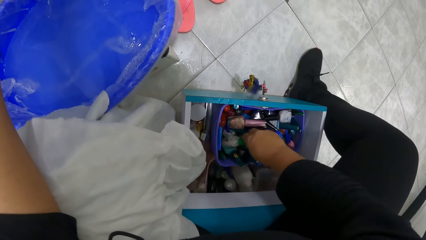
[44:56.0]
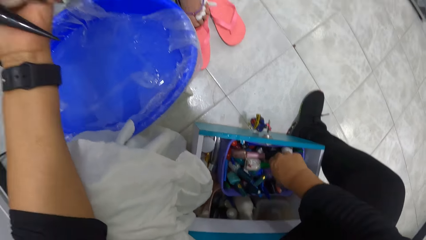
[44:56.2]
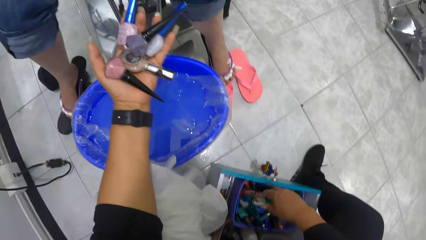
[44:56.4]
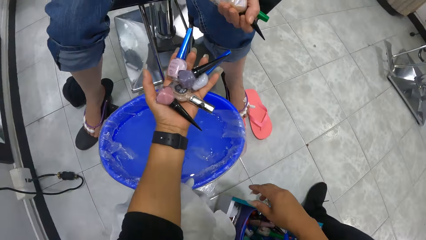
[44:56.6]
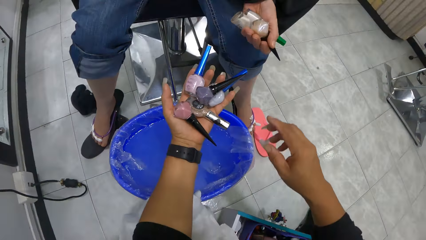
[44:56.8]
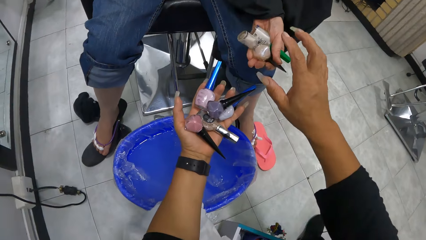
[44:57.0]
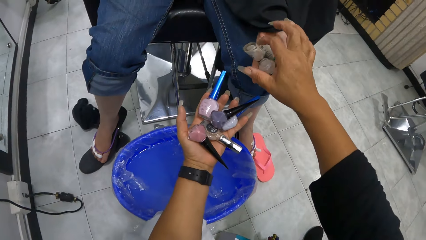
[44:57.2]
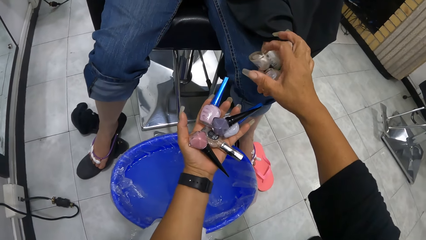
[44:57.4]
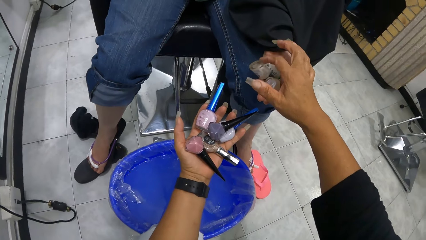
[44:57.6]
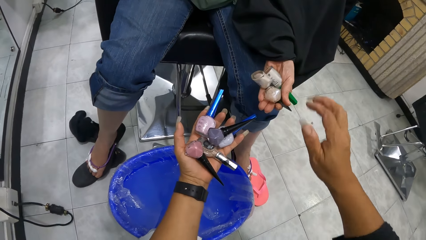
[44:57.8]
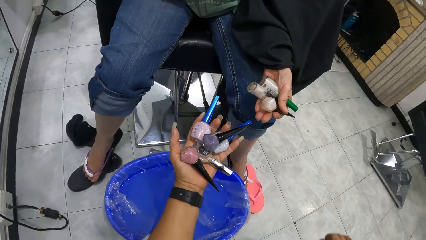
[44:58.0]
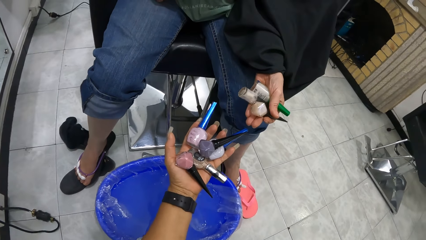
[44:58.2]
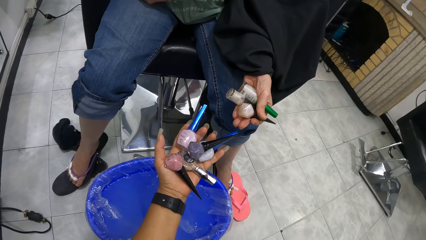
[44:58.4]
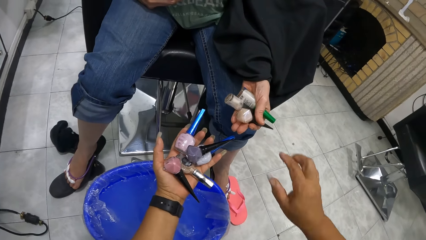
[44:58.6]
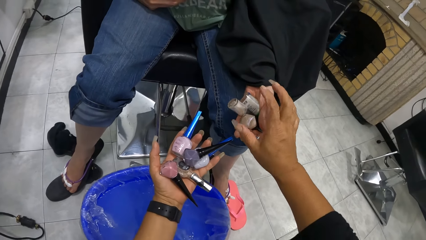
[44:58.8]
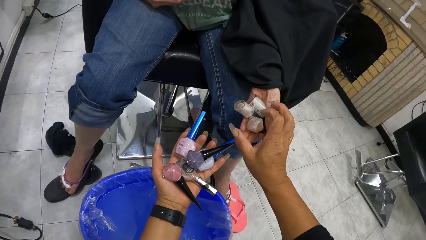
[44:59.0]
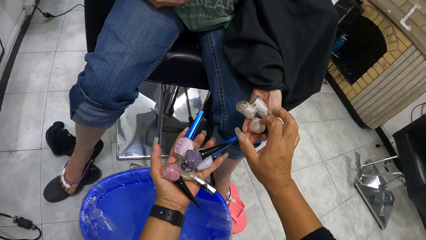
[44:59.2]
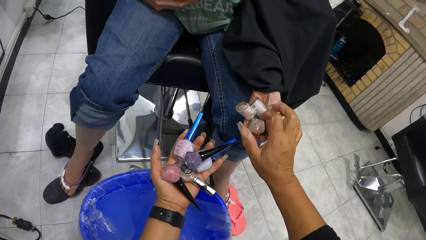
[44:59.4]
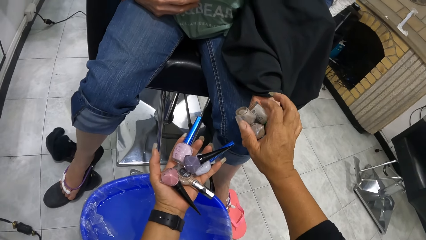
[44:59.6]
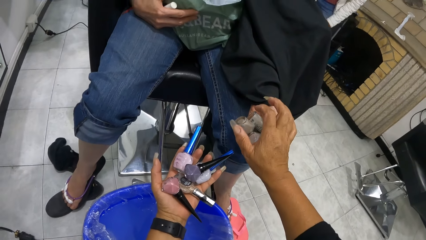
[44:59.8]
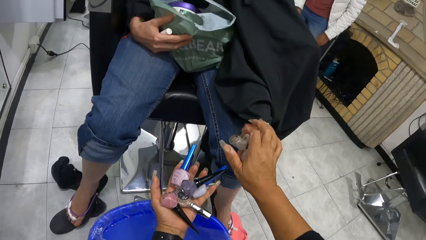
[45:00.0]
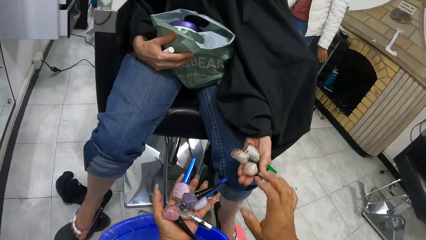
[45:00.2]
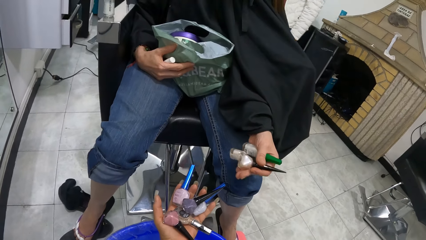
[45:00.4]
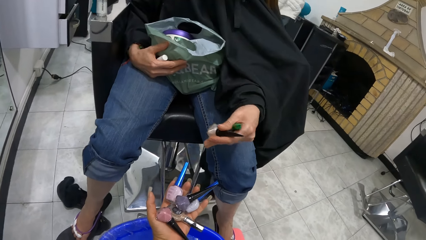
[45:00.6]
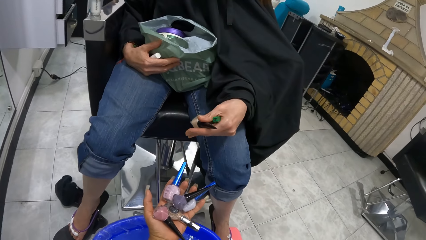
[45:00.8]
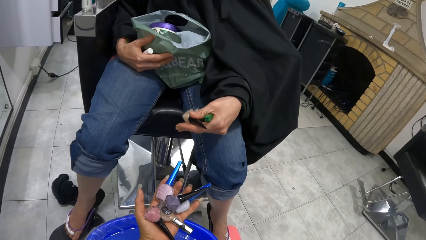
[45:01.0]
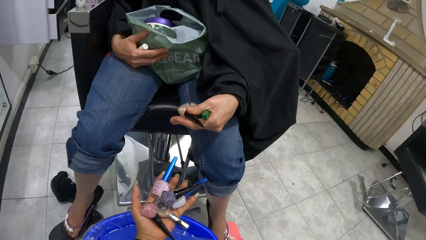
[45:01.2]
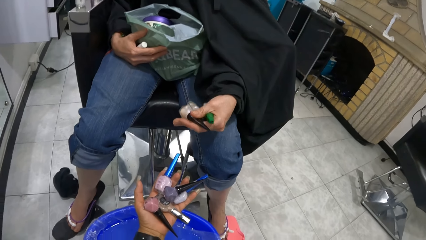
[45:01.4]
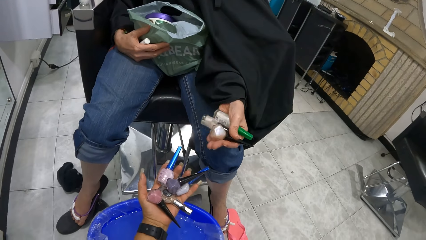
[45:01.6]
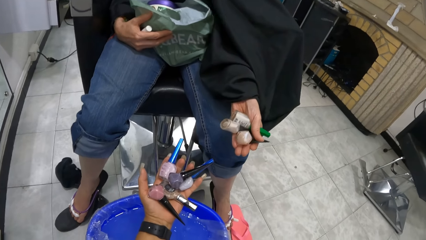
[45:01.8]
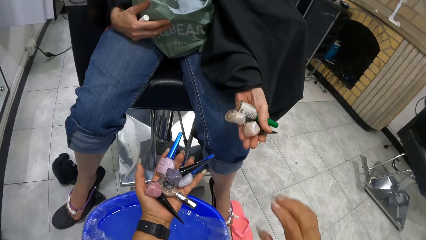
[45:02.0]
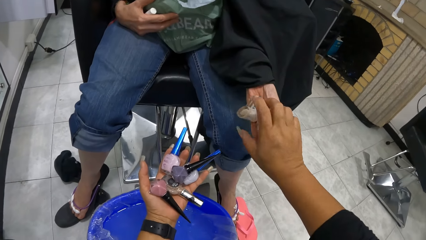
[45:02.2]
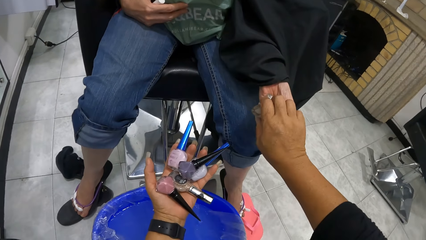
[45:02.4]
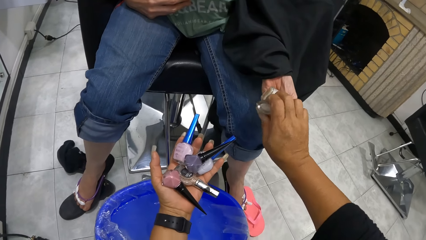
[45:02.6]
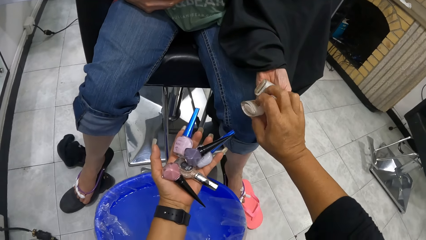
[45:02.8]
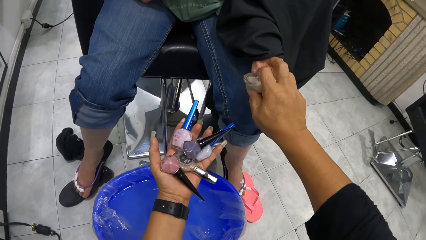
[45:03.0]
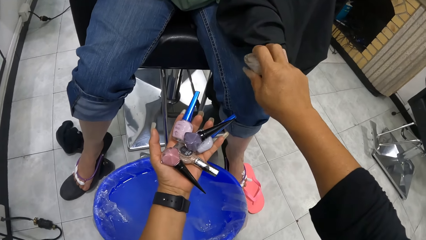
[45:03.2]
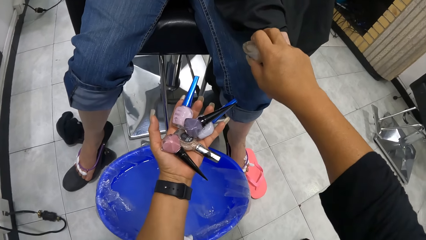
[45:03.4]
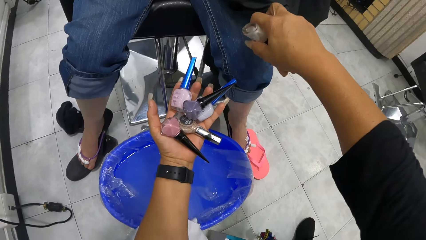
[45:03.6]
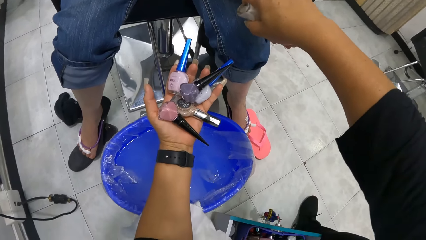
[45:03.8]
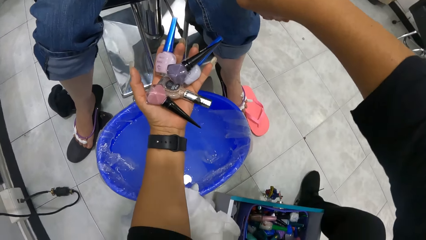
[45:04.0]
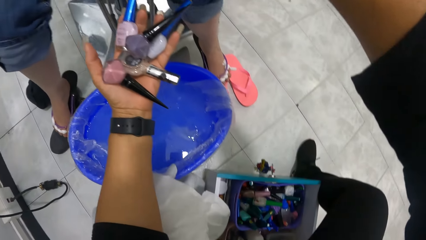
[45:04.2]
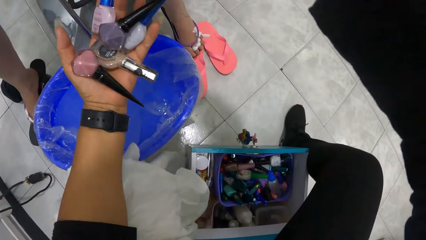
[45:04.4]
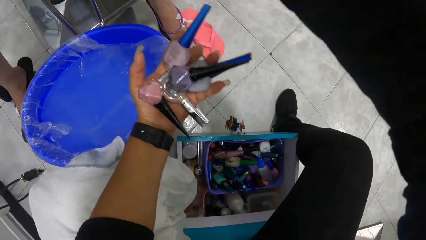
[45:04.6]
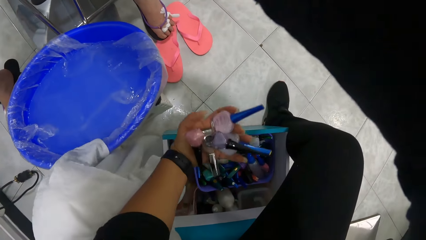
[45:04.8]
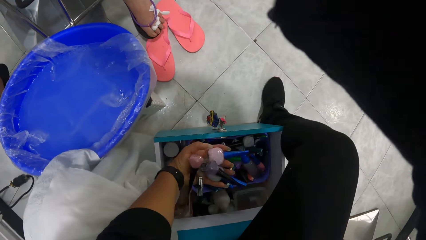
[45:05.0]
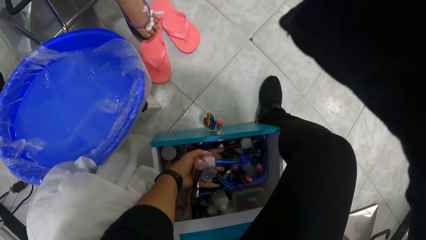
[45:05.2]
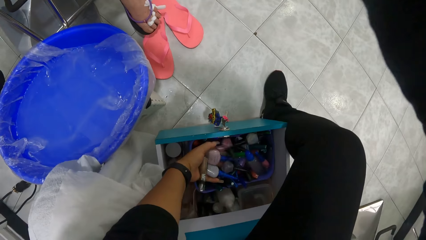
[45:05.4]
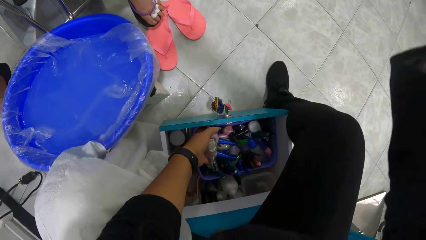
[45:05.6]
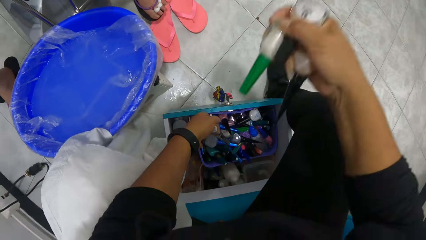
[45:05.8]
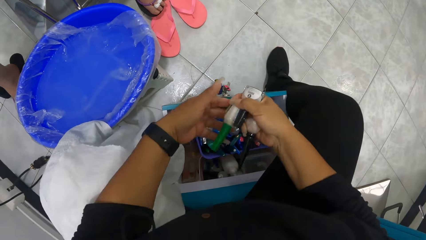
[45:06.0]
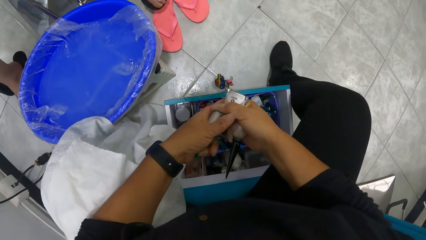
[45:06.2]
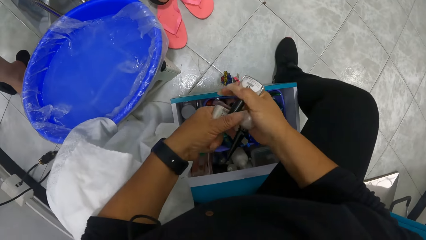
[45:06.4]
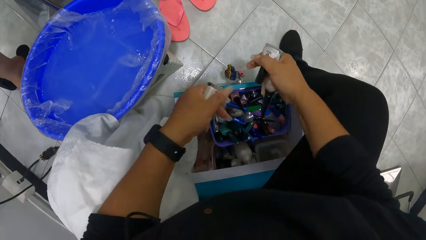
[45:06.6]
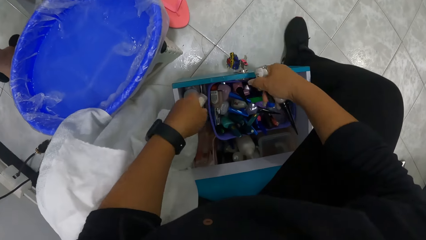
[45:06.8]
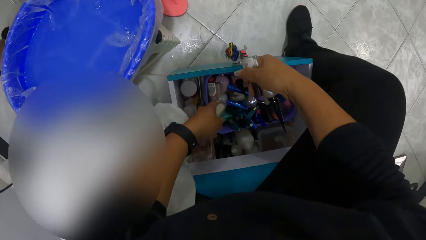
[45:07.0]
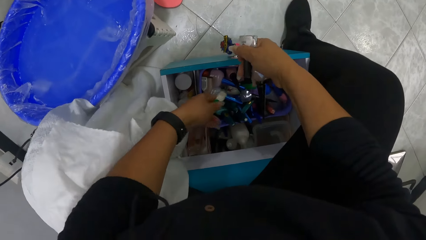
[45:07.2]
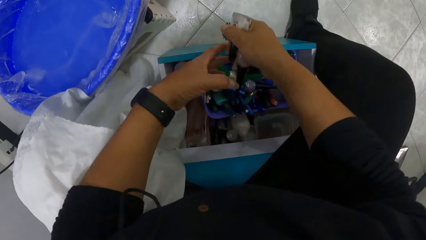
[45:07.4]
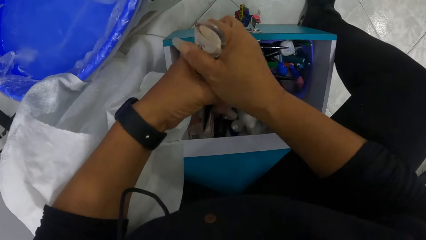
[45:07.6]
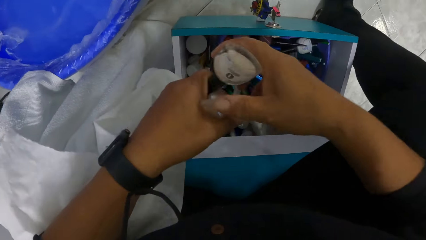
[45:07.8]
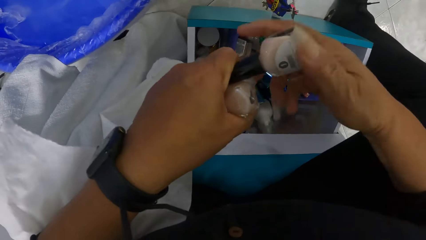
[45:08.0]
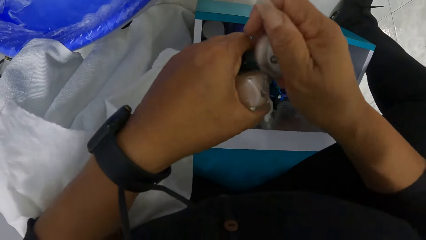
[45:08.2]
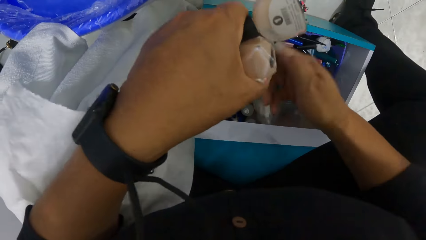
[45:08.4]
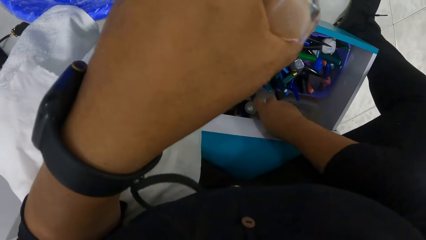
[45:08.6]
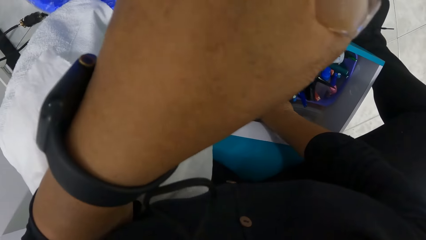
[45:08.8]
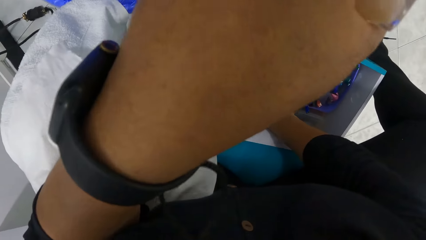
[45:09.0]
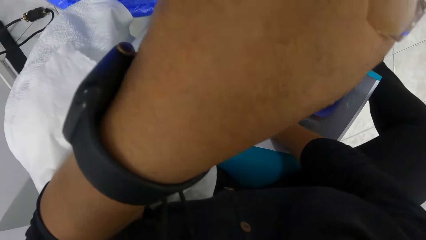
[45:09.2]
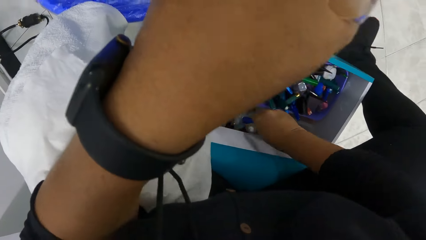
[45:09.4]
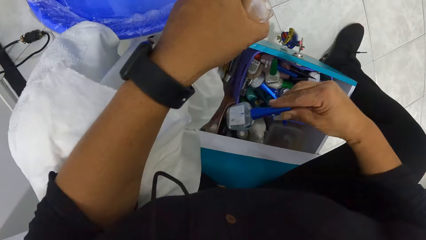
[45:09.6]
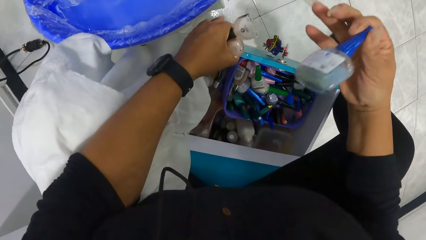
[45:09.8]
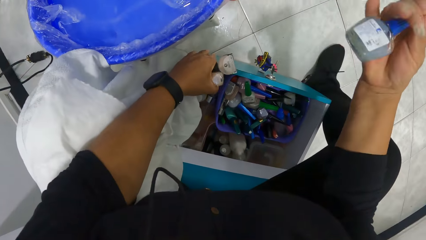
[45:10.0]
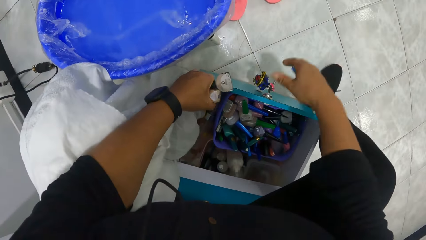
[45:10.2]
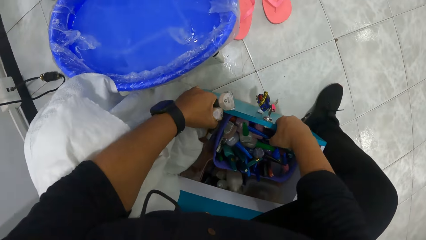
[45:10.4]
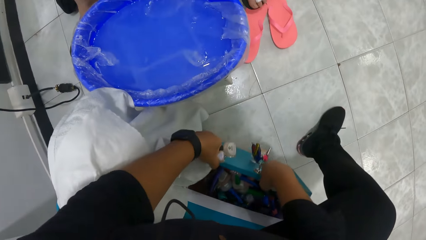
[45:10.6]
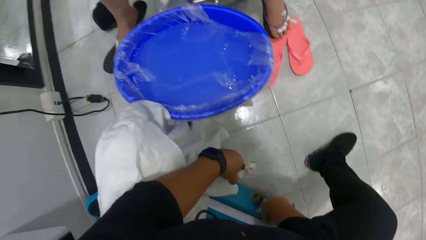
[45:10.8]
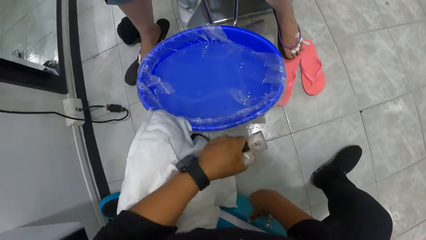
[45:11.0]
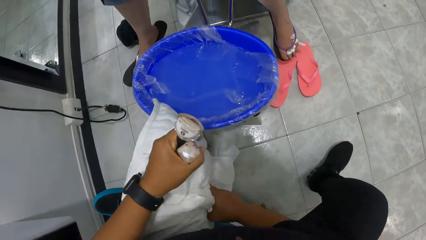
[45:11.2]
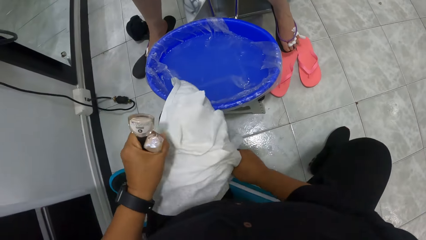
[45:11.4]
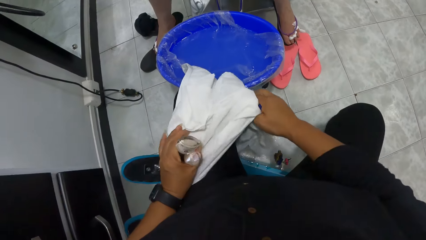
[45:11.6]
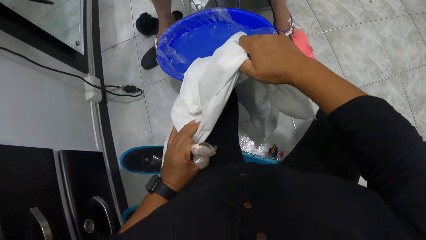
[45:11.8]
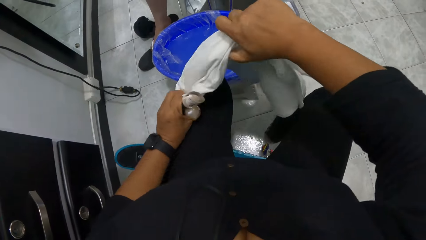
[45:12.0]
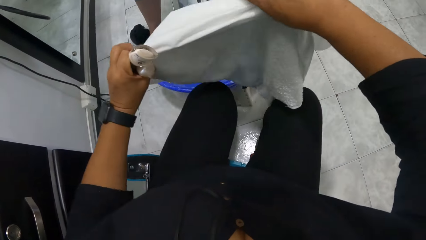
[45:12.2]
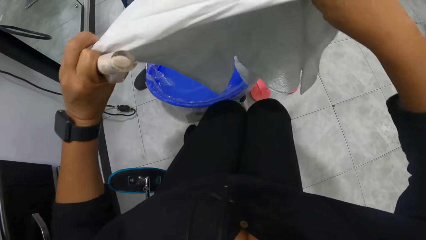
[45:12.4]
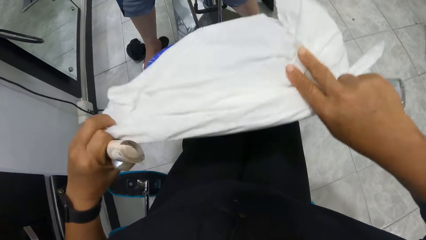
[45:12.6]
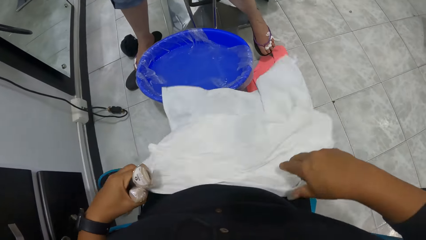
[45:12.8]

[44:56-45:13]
The camera wearer interacts with the woman. She taps a nail polish in the left hand of the woman with her right finger. She taps the nail polishes in the left hand of the woman with her right finger. She collects the nail polishes in the left hand of the woman with her right hand. She drops the nail polishes in her left hand in the drawer or tool box. She passes a nail polish from her right hand to her left hand. She drops the nail polish in her left hand in the drawer. She passes the nail polishes in her right hand to her left hand. She picks up a nail polish in the drawer with her right hand. She closes the drawer with her right hand and pushes the tool box. She picks up the cloth on her lap with both hands. She adjusts the cloth on her lap. She spreads the cloth in her hands on her lap.
